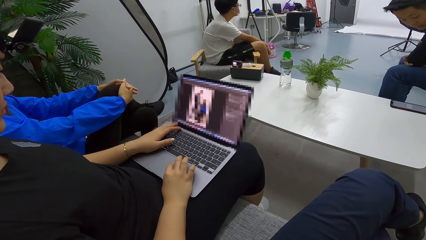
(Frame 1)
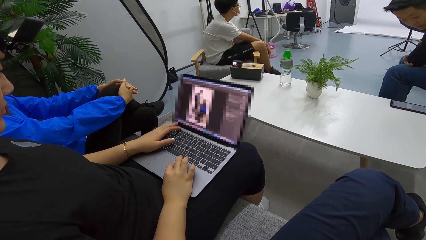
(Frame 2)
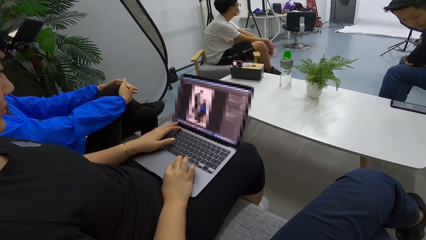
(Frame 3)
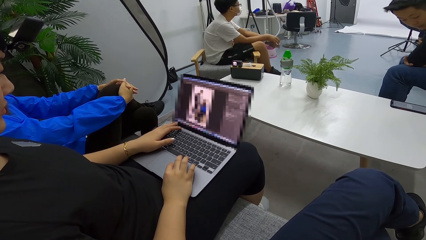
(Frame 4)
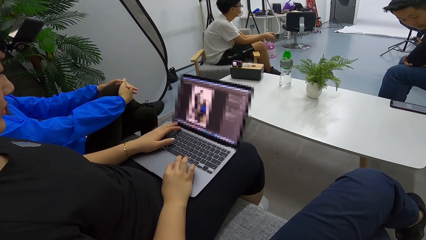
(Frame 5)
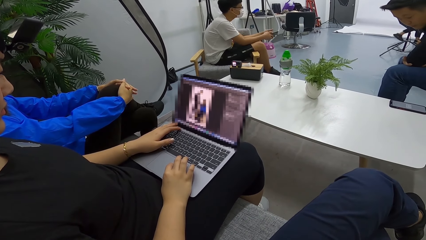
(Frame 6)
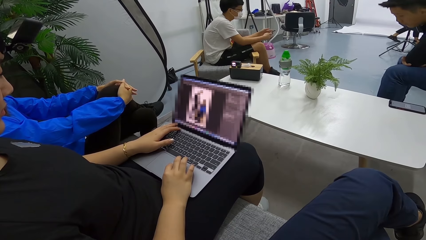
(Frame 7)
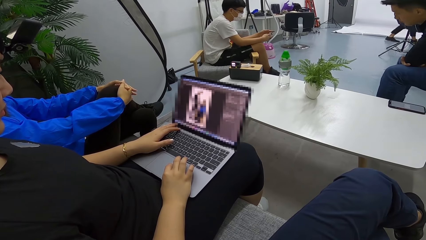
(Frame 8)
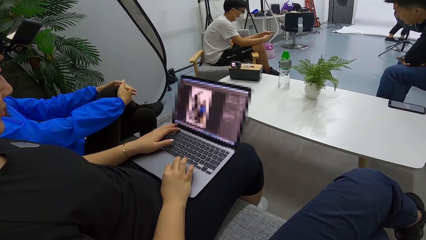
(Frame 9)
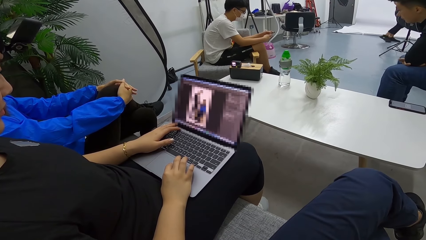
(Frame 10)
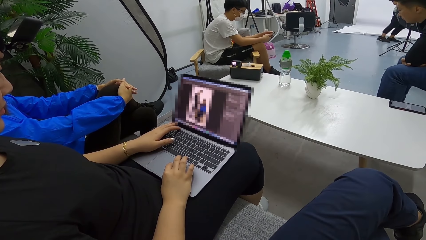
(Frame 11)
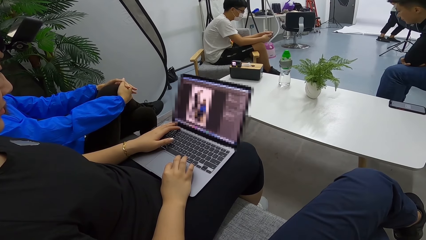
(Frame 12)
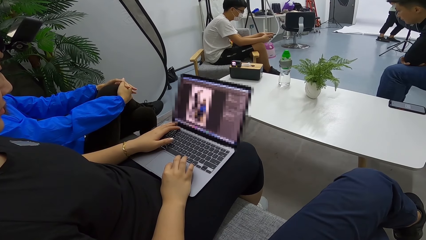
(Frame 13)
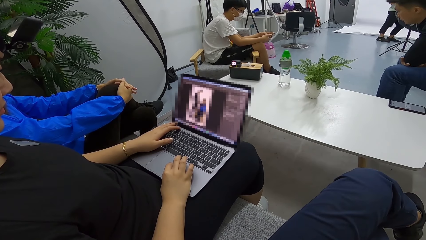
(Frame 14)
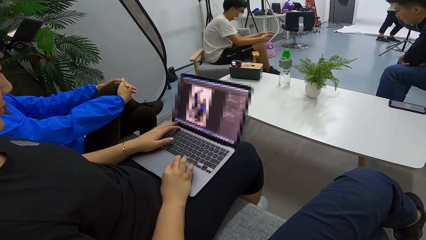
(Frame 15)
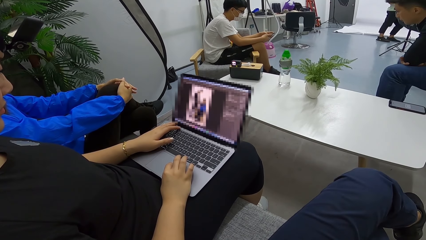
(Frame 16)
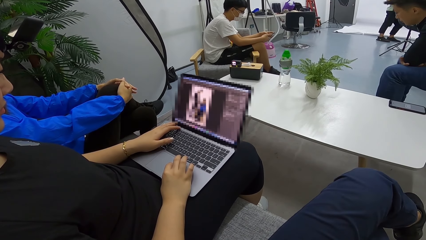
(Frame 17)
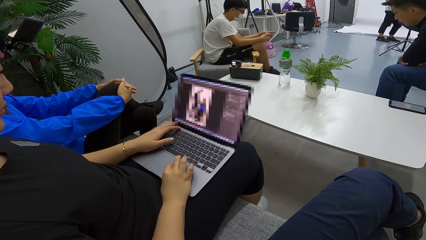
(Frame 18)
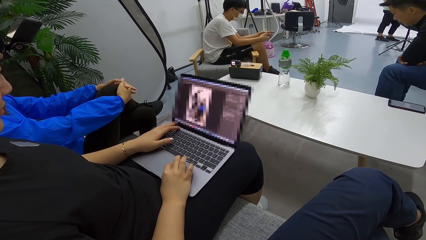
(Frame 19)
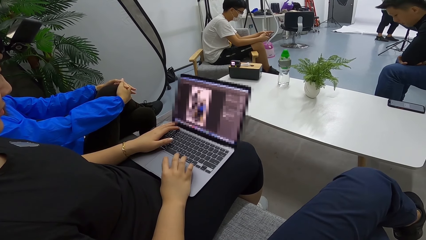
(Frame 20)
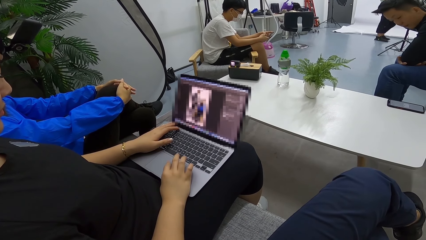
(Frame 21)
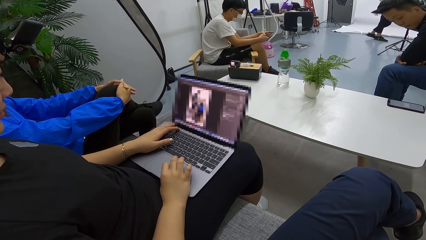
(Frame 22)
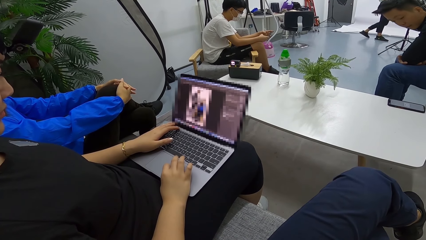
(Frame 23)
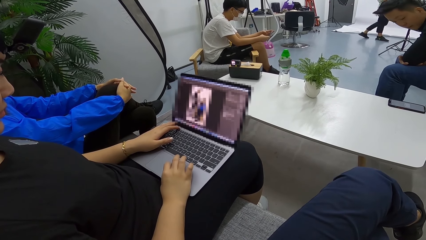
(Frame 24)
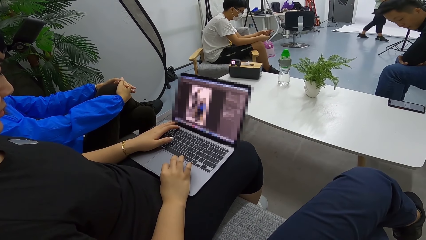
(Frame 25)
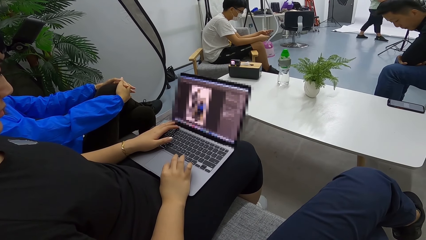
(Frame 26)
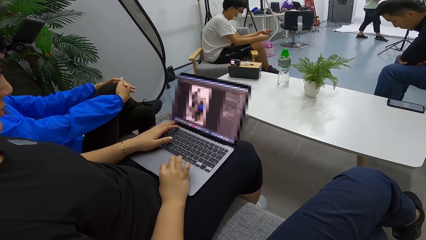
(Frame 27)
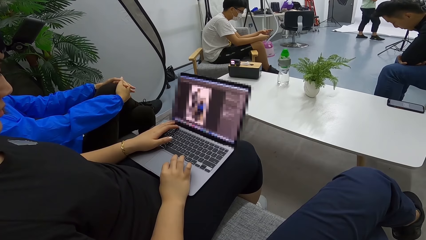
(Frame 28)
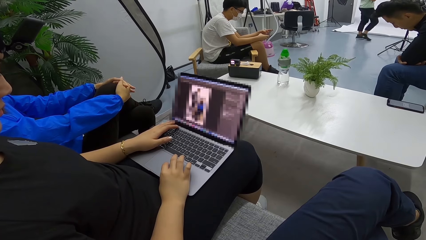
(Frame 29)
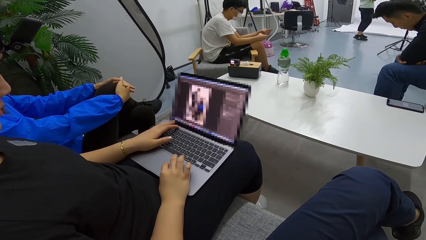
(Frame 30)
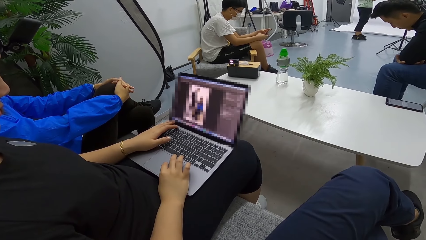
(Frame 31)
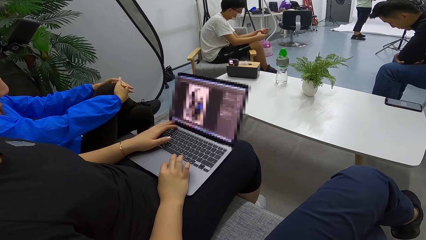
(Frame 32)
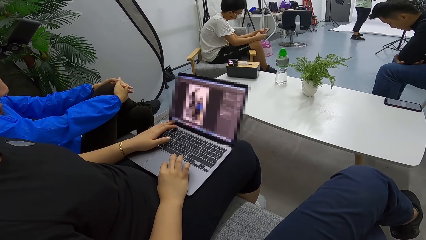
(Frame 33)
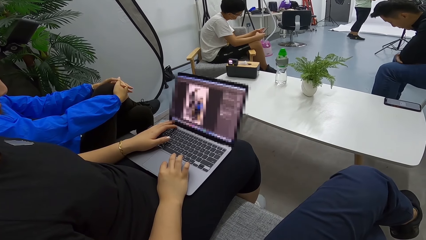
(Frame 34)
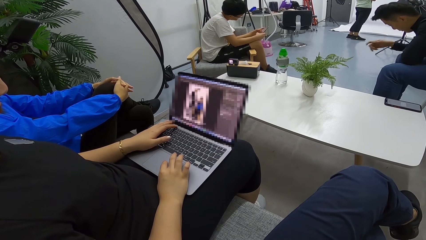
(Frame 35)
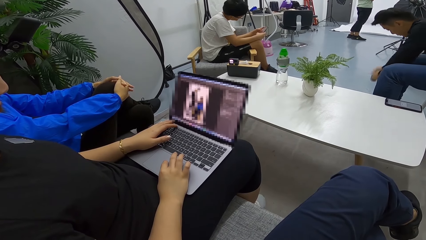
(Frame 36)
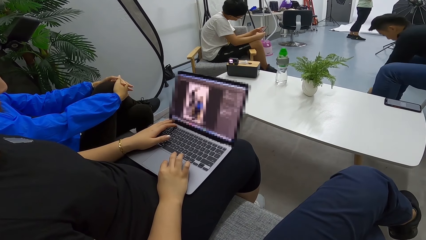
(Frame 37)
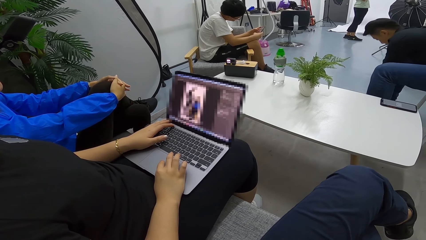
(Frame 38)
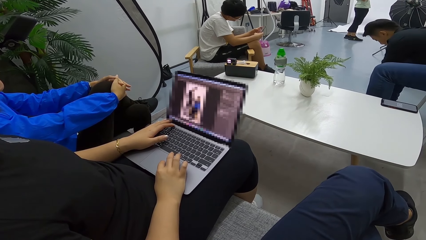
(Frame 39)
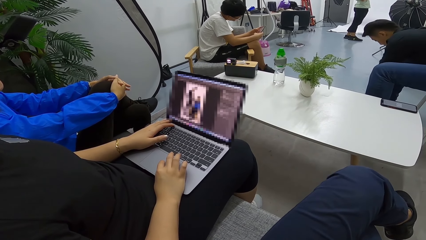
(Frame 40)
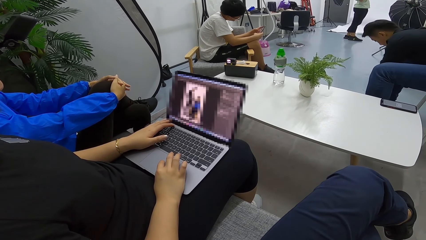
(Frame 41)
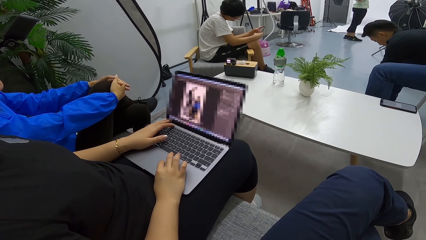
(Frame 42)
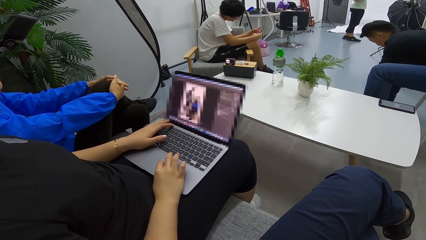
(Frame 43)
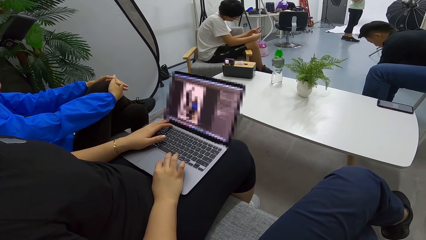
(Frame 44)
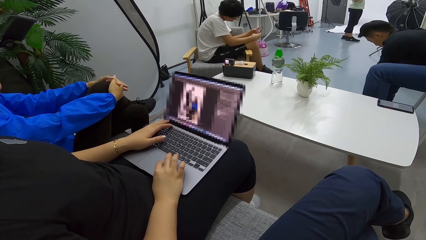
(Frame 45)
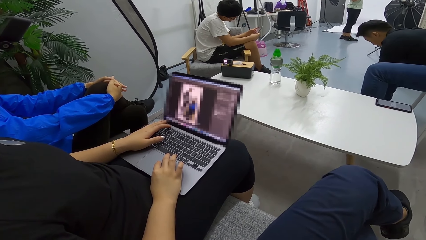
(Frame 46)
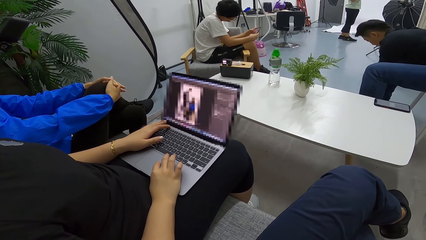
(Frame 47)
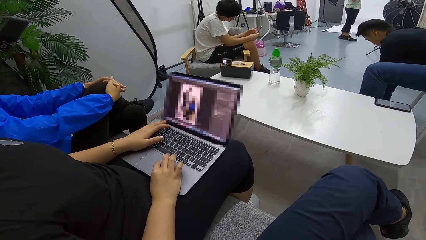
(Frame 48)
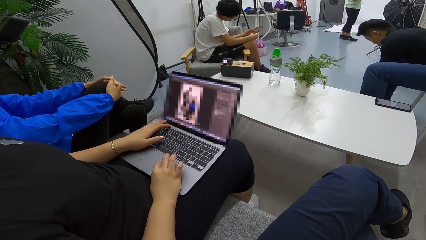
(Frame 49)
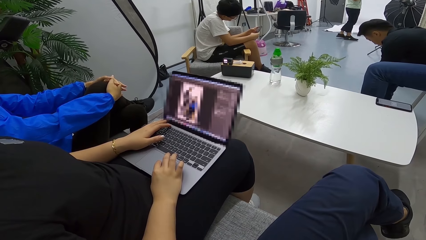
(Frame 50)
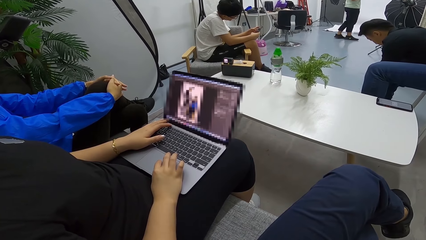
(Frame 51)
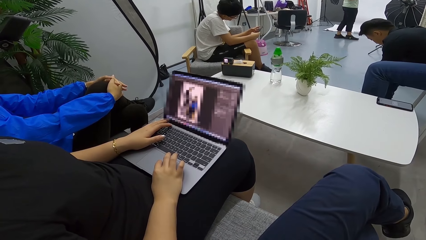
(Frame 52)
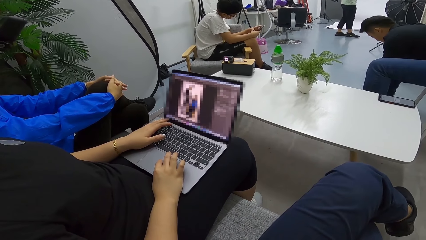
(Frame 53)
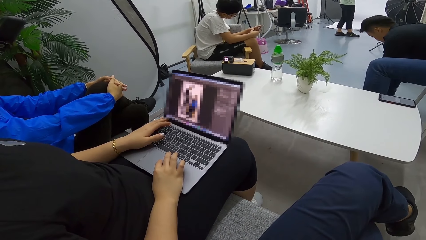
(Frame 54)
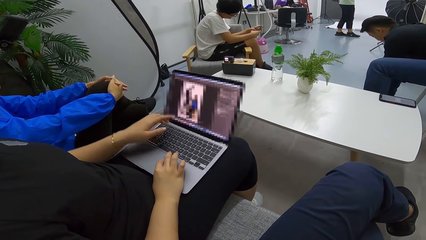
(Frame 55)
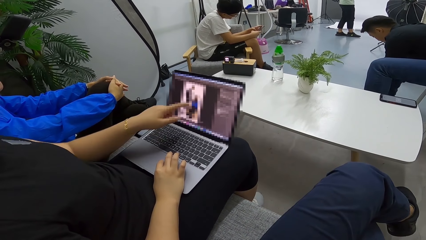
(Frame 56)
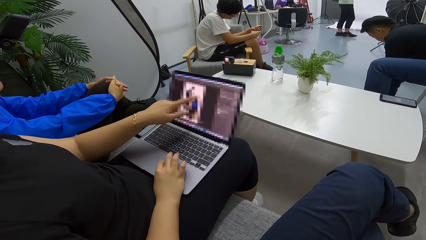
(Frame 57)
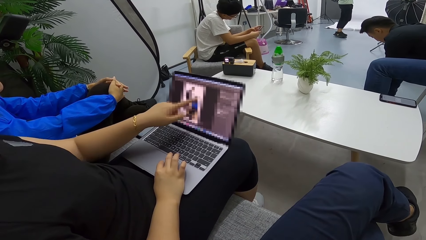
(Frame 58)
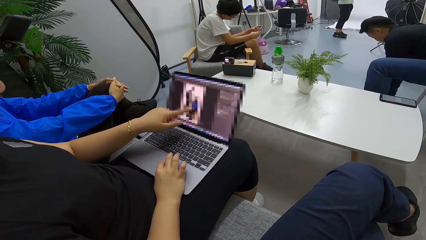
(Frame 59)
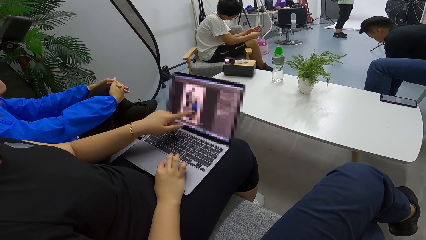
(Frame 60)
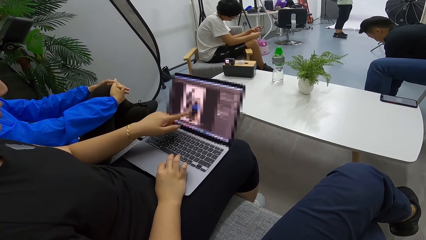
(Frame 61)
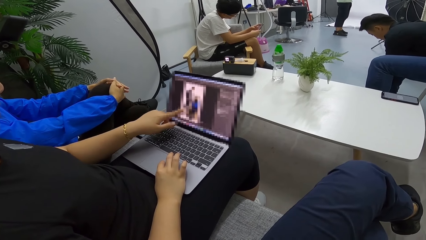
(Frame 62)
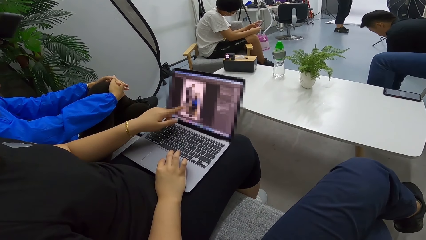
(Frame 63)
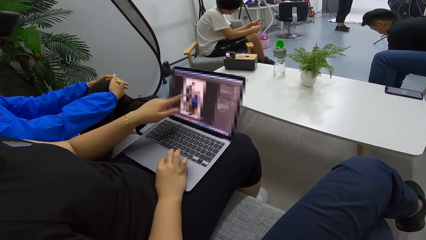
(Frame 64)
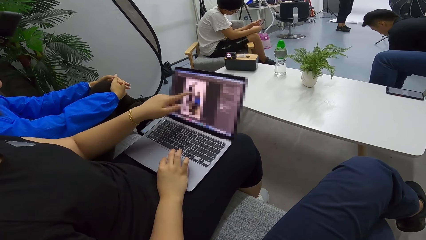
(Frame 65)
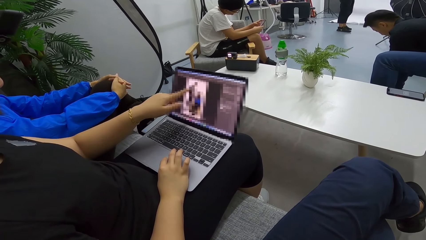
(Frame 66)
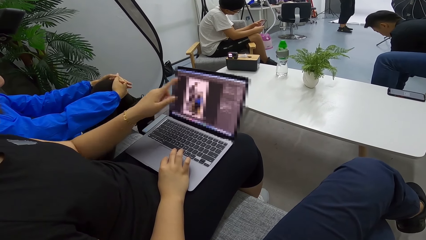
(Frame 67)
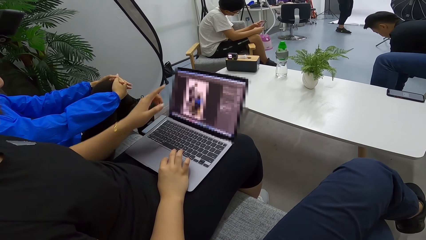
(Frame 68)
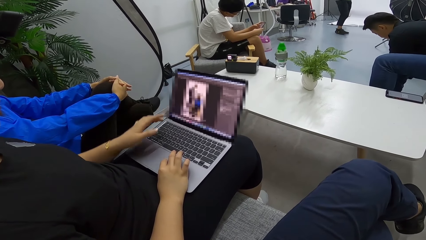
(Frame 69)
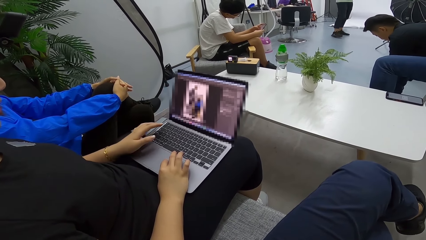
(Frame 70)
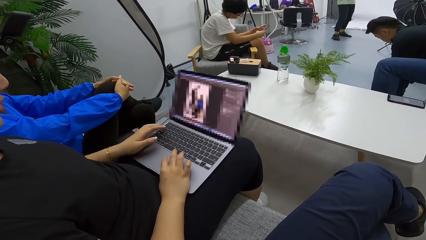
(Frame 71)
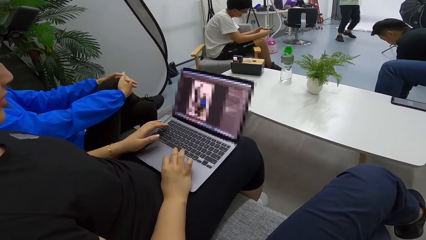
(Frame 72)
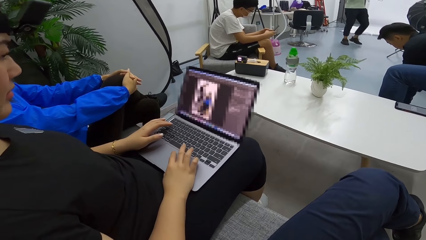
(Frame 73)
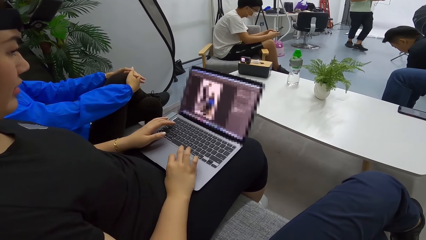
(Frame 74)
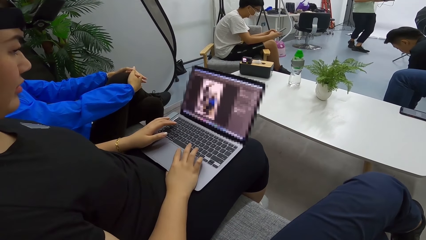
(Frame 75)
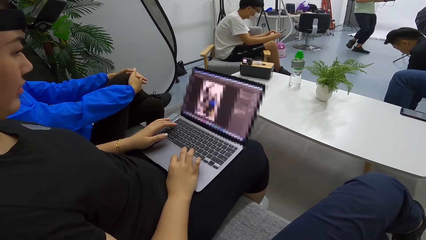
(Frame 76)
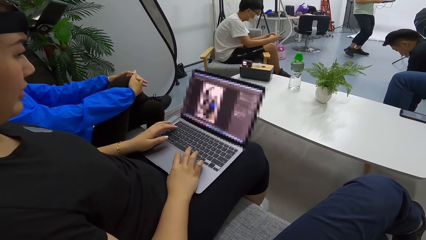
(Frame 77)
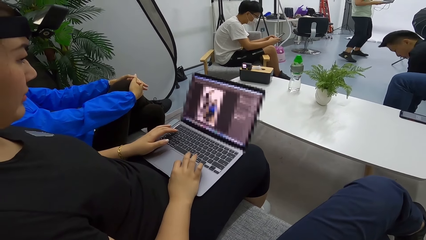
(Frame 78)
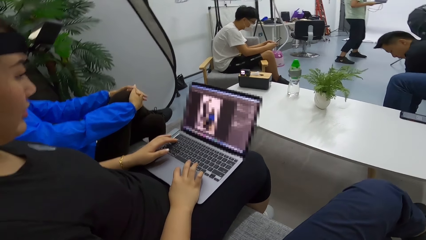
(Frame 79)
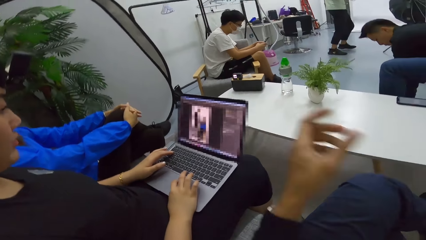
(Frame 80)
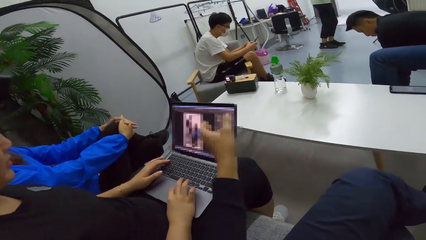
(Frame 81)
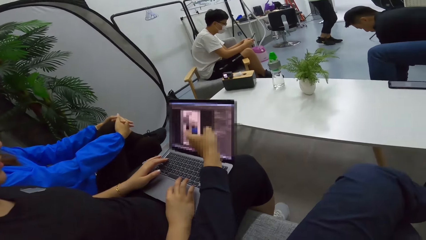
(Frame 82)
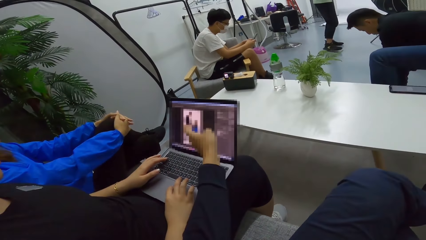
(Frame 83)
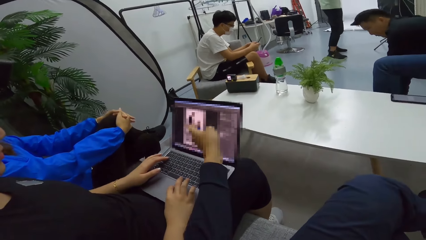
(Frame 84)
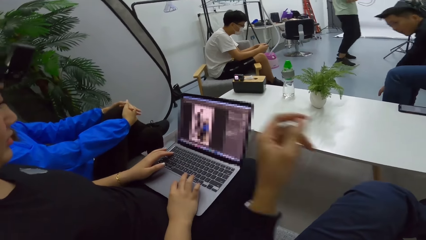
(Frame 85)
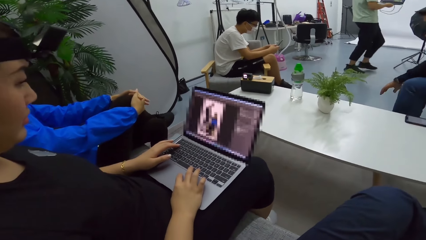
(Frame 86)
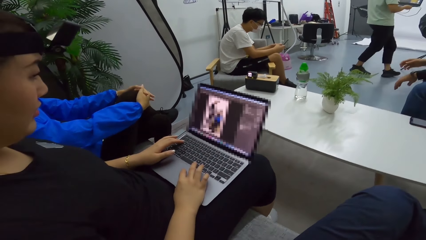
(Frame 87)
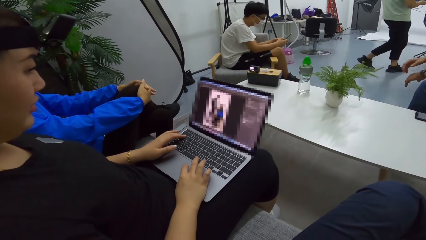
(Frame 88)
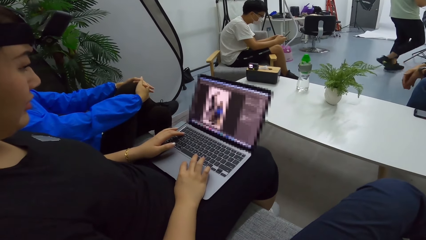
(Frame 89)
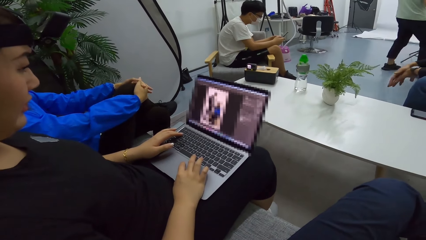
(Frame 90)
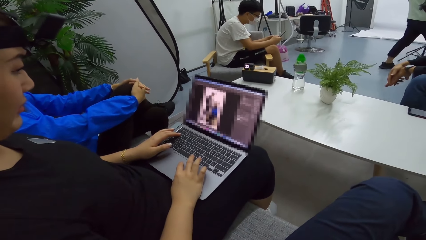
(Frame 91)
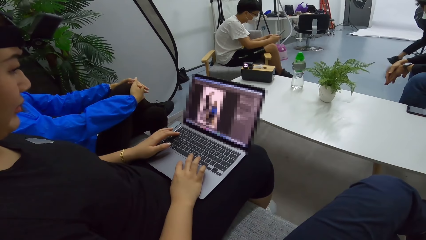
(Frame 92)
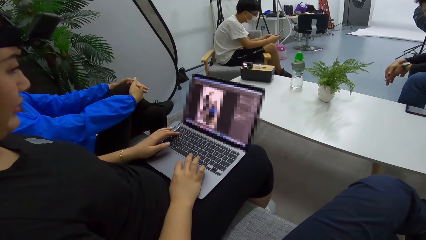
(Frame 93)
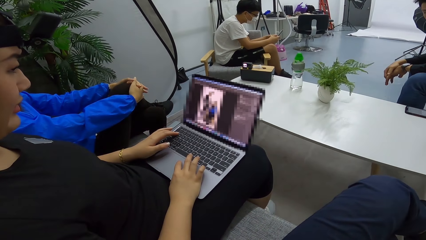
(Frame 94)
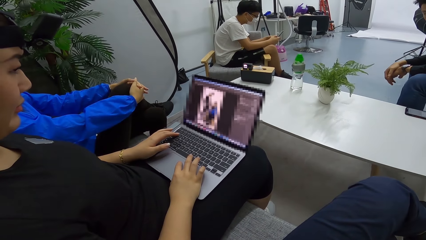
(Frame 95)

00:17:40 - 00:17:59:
The camera wearer looks at the laptop. They talk to a person. They point at the laptop.
